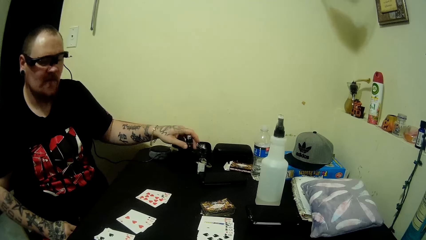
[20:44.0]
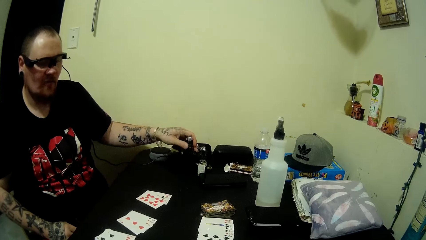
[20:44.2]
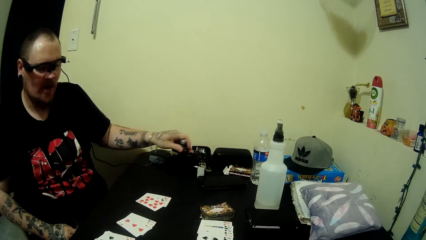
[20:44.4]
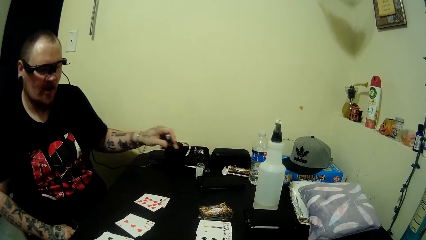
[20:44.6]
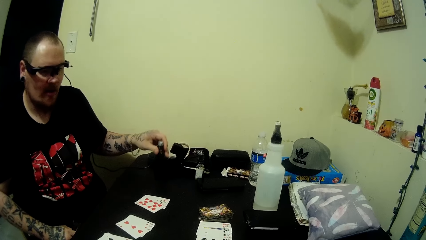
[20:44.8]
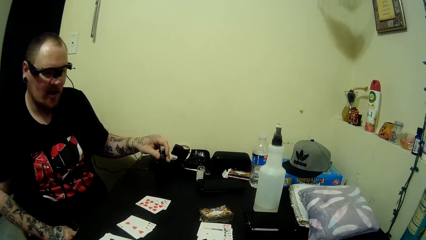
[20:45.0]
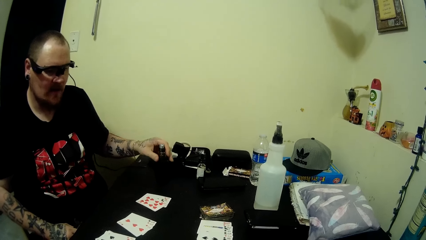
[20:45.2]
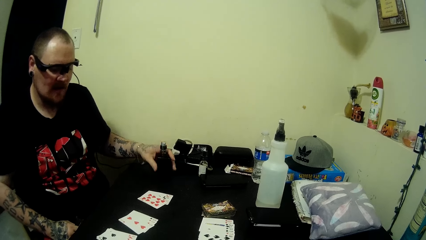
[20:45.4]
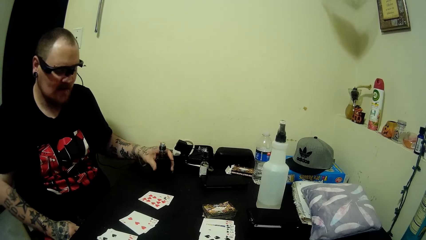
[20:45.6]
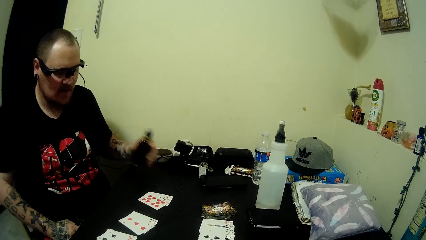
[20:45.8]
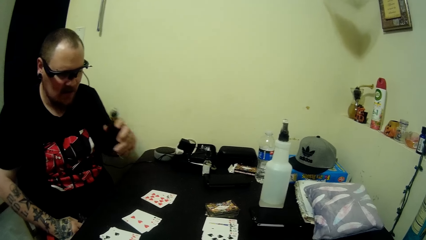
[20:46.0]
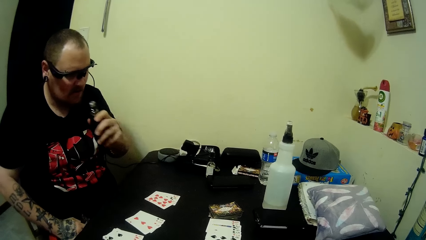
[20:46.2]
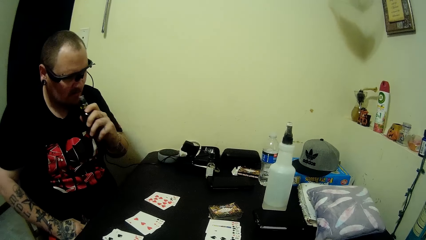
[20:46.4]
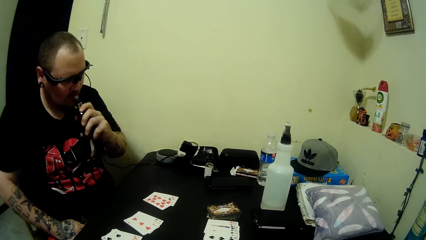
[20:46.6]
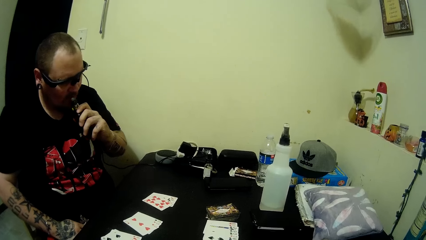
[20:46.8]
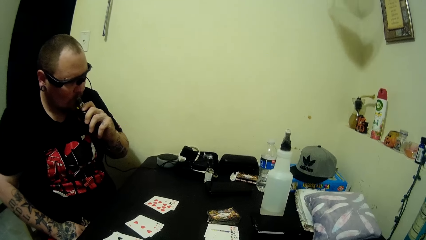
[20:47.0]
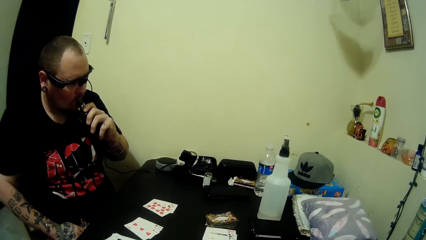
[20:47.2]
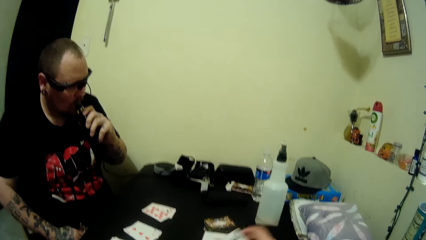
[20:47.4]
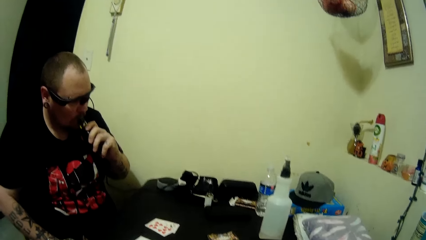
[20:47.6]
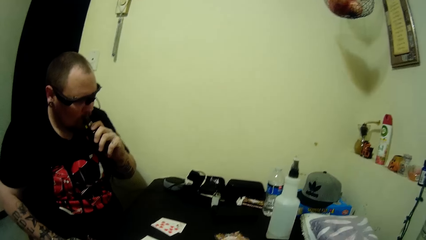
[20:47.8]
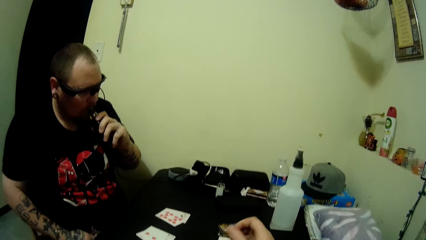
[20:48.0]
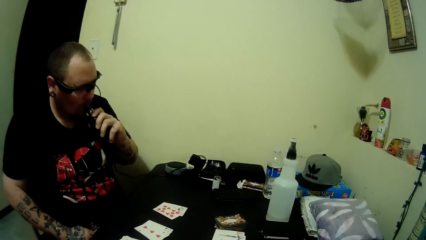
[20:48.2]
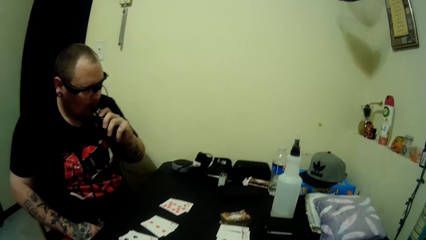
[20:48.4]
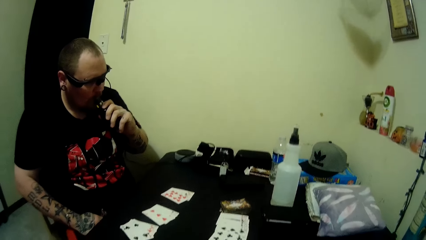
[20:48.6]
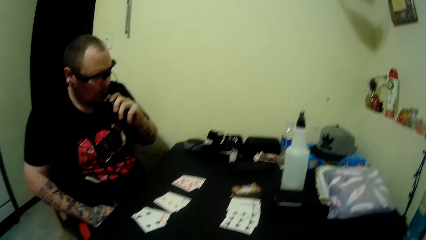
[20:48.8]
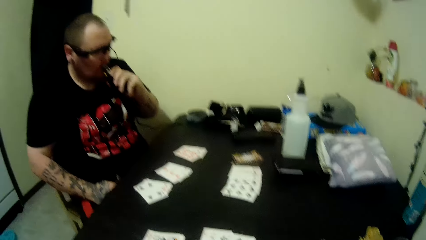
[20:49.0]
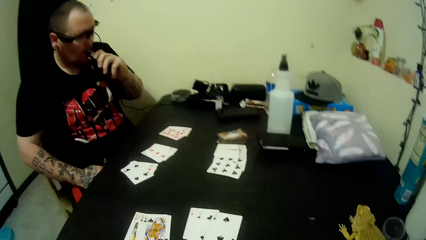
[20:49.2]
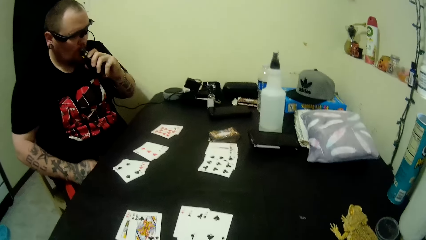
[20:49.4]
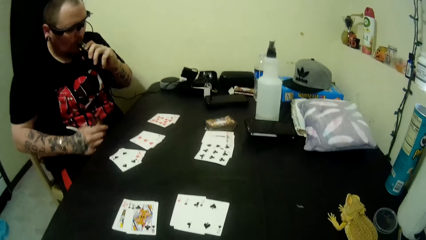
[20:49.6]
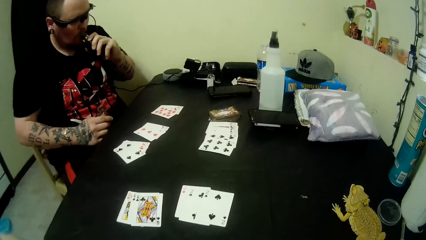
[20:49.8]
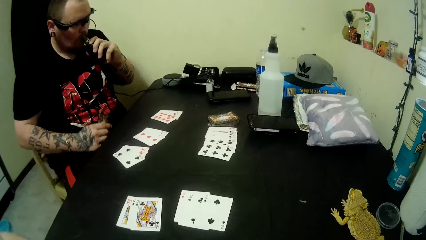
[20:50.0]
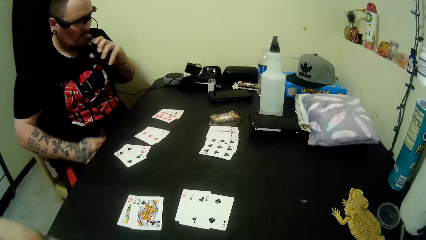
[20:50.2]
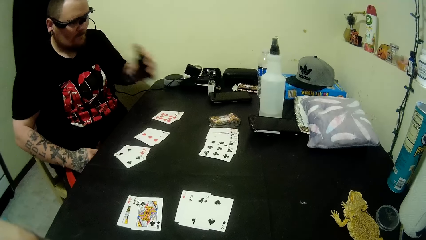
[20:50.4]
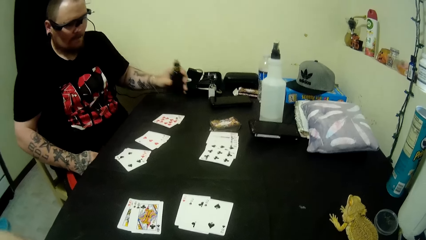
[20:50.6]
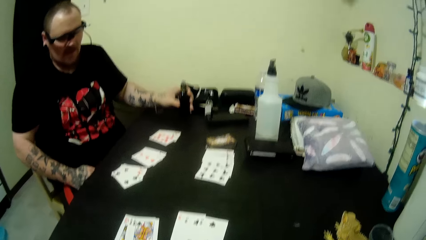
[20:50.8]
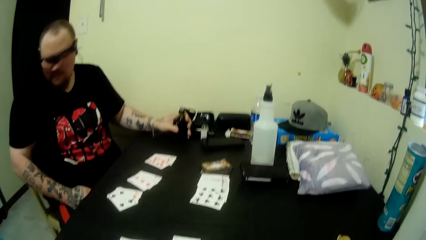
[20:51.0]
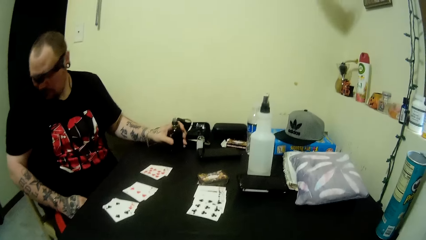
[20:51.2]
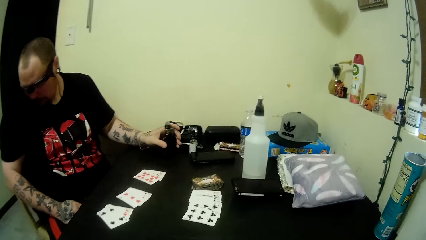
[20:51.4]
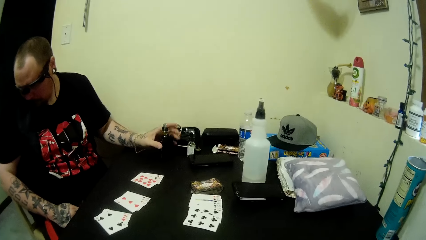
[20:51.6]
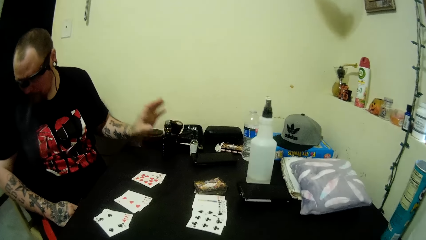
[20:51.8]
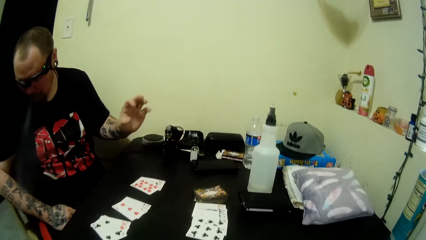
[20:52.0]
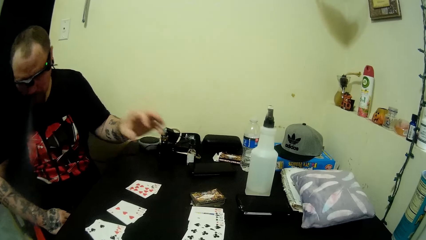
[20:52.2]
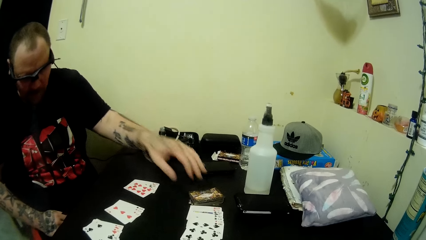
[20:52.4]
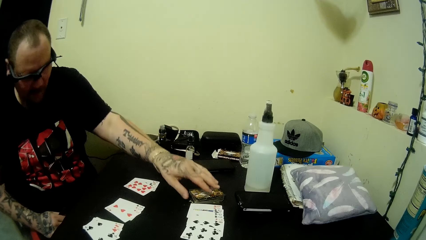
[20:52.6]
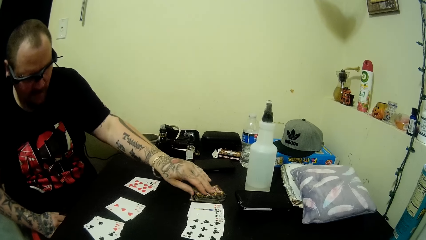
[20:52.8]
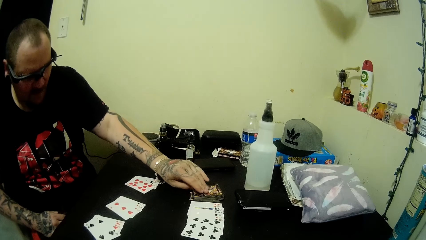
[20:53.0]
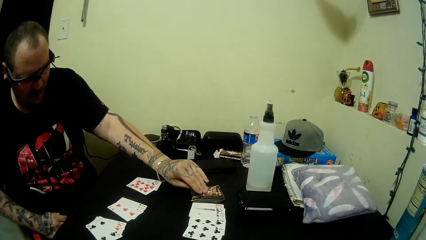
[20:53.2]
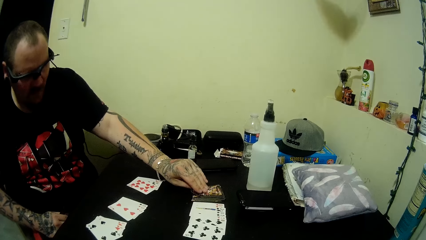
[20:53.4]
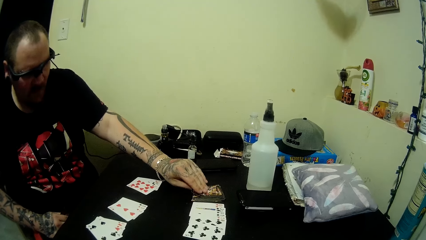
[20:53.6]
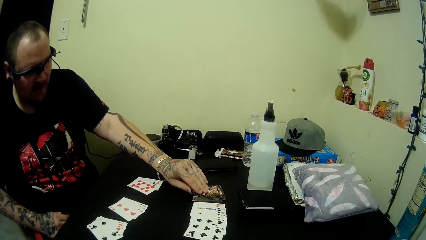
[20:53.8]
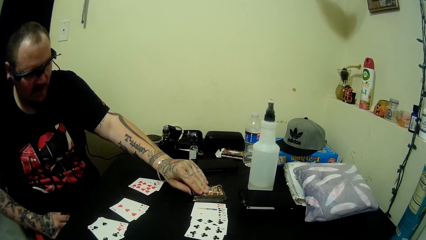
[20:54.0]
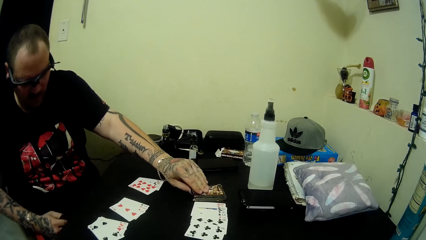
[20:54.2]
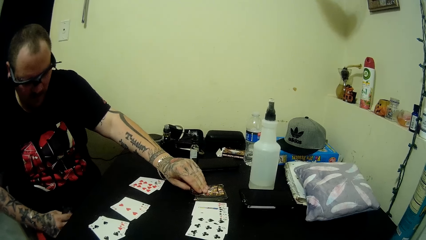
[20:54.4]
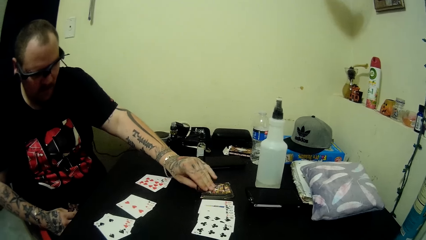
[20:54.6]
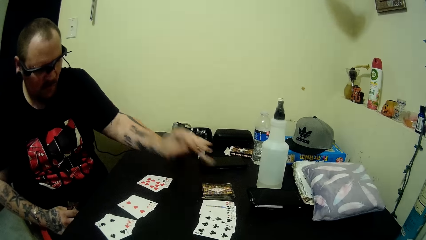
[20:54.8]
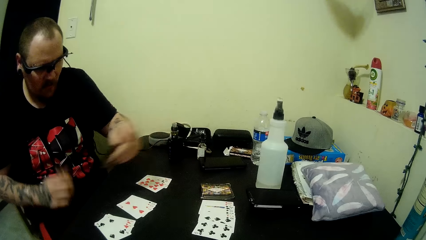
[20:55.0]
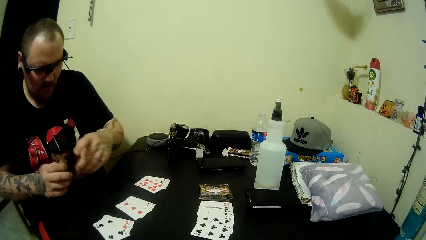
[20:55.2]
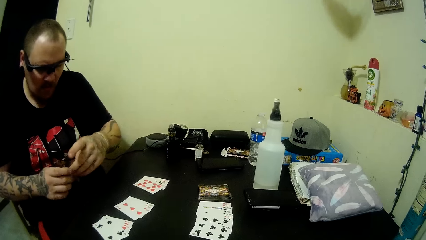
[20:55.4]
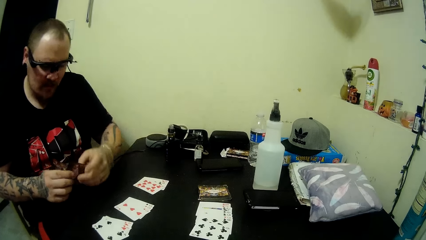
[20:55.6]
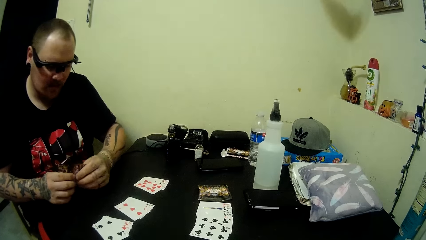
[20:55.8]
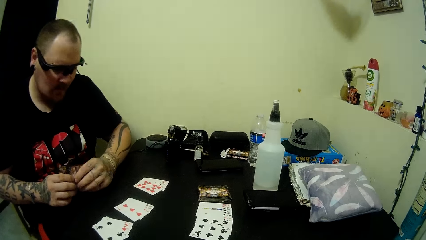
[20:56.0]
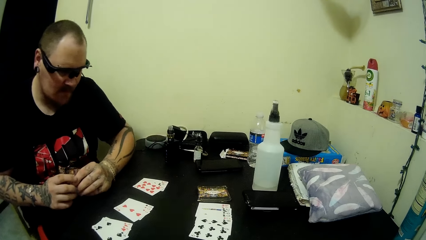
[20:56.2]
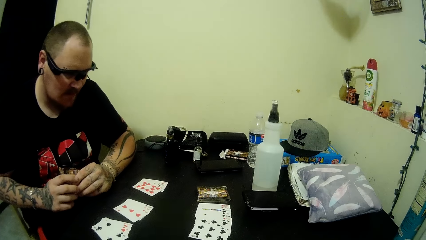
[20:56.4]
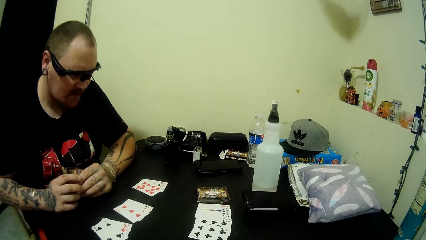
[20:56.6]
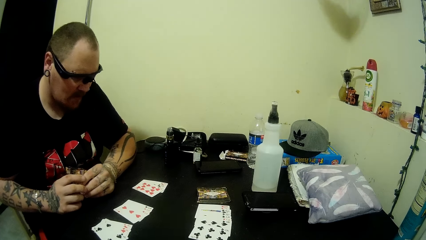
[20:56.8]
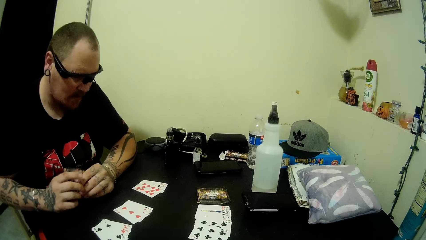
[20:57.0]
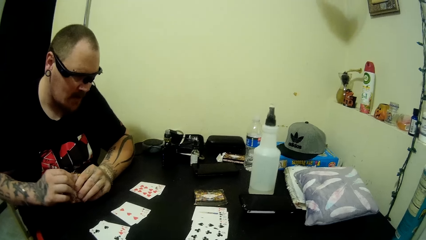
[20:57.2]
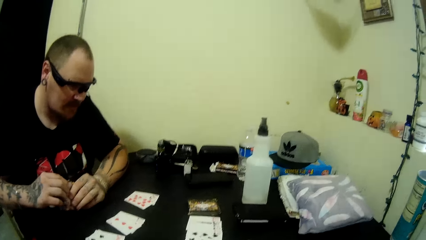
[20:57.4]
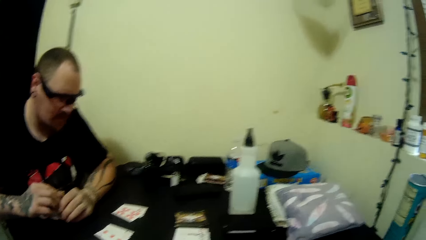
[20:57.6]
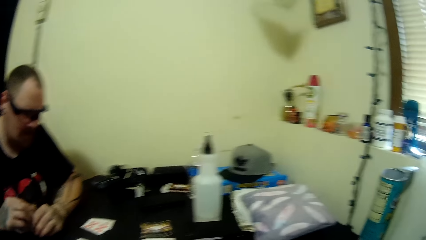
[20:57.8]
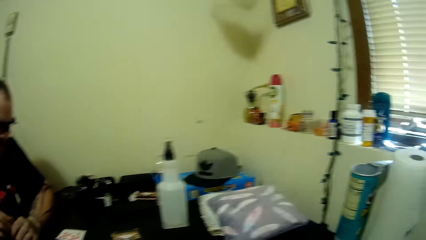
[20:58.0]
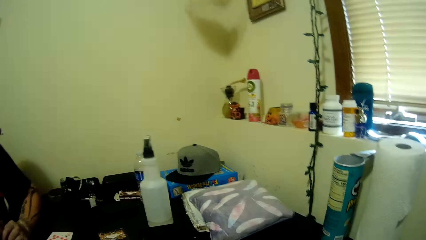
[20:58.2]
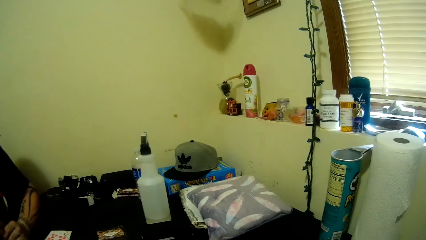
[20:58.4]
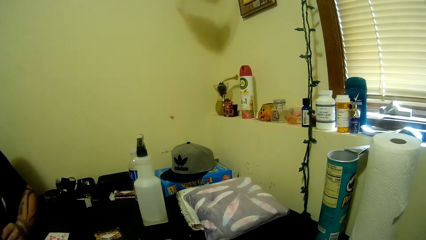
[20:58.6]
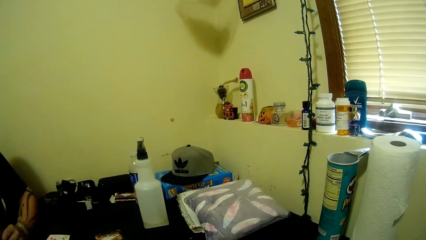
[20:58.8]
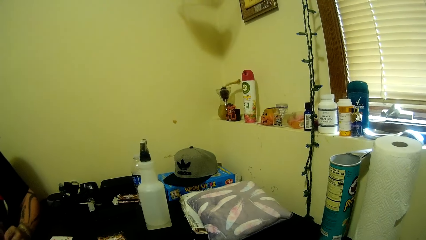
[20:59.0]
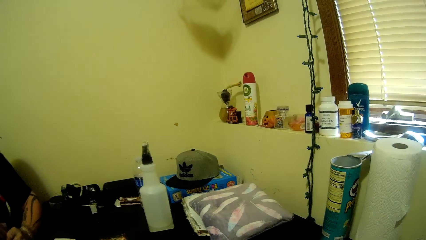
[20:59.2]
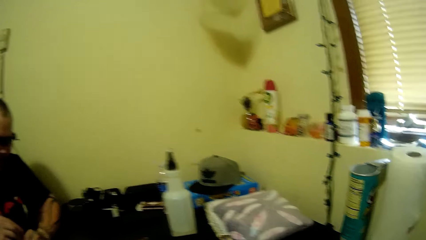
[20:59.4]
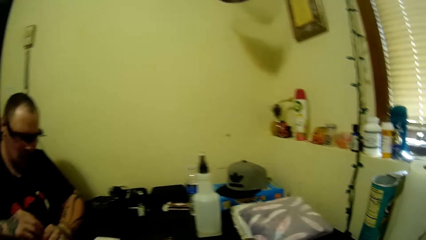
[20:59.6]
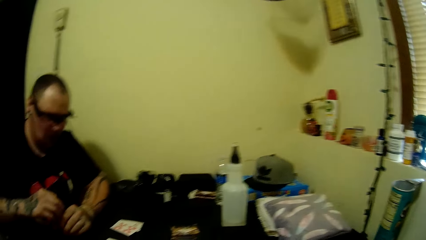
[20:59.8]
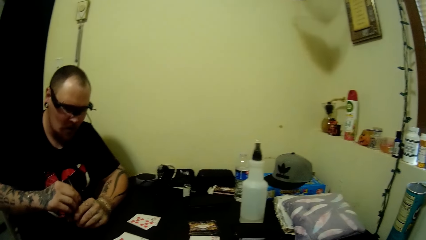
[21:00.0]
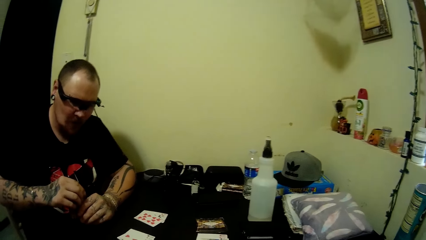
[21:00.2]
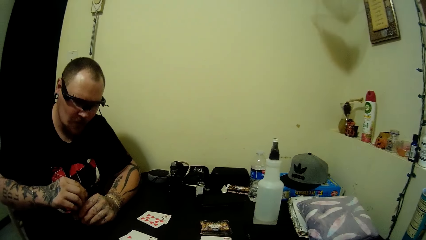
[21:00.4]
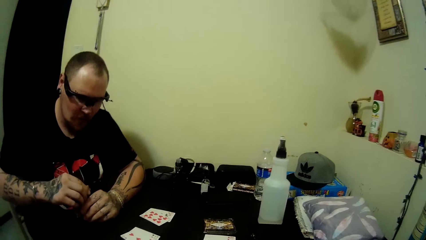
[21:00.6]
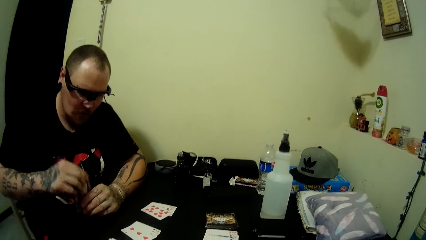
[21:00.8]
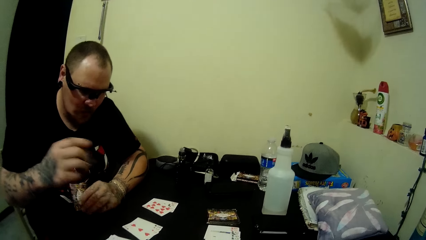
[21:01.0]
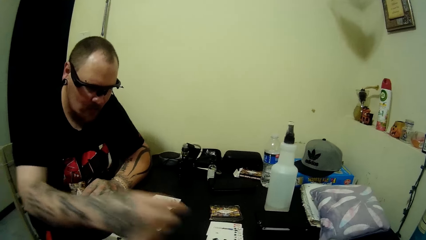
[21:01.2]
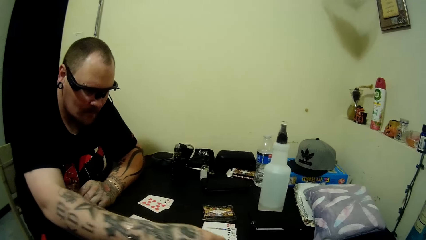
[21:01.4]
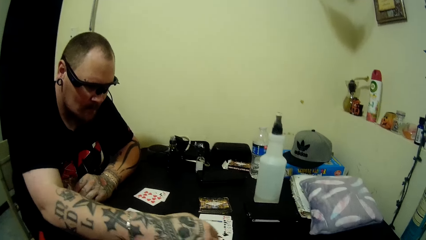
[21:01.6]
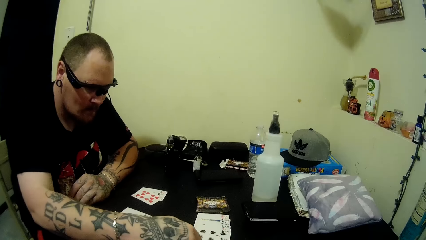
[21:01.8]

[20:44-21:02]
A man moves the bottle on the table and sniffs from the bottle. The camera wearer observes the man. They stare at the cards on the table. The man places the bottle on the table, blows out smoke from his mouth, takes a card on the table, and arranges the cards in his hands. The camera wearer looks around. They observe the man.
